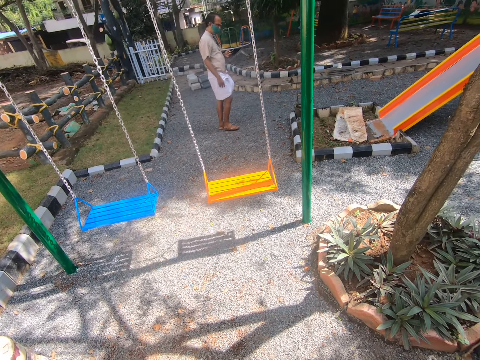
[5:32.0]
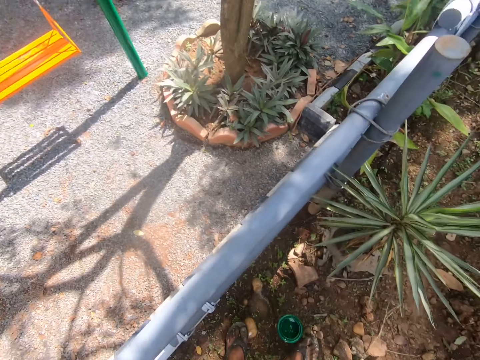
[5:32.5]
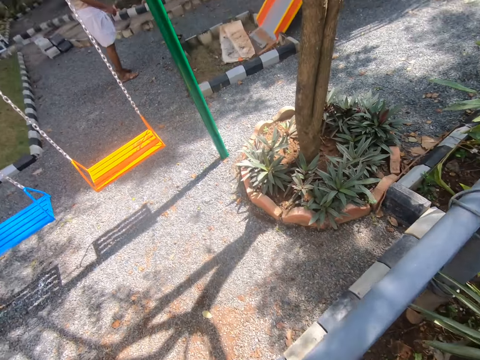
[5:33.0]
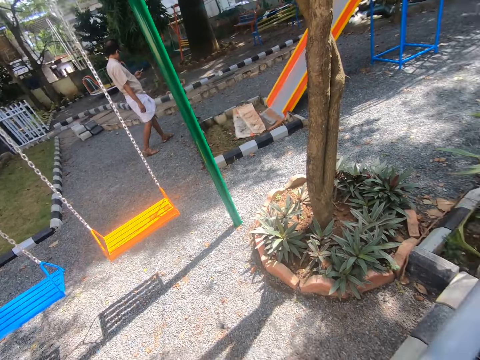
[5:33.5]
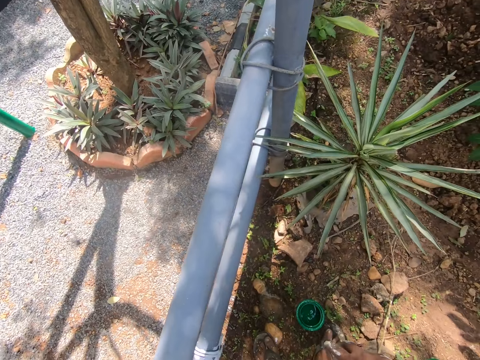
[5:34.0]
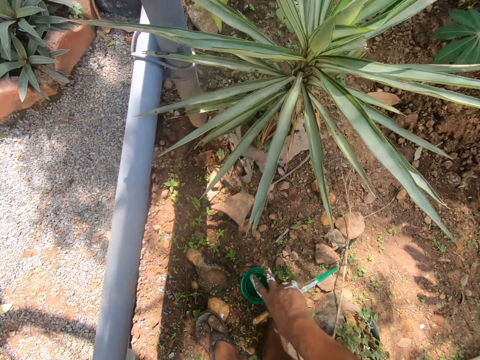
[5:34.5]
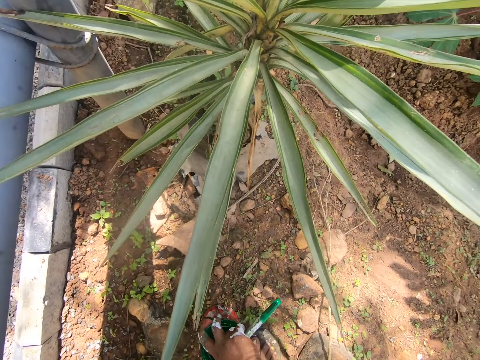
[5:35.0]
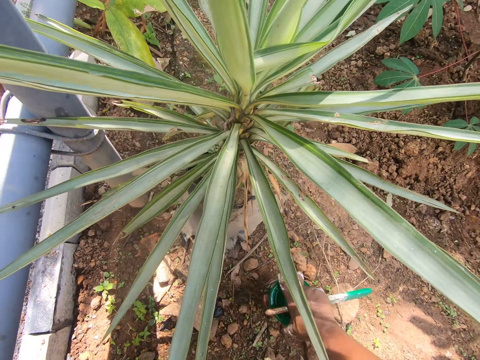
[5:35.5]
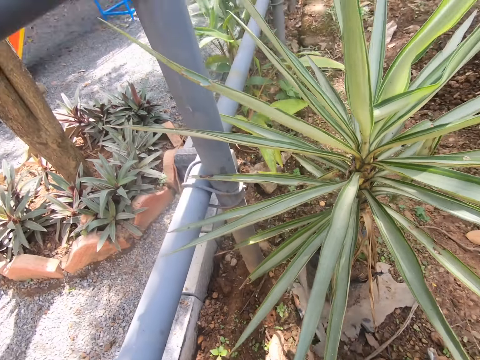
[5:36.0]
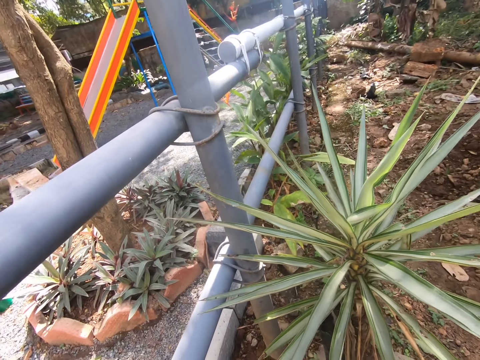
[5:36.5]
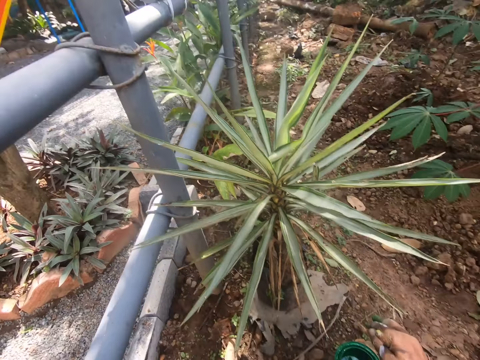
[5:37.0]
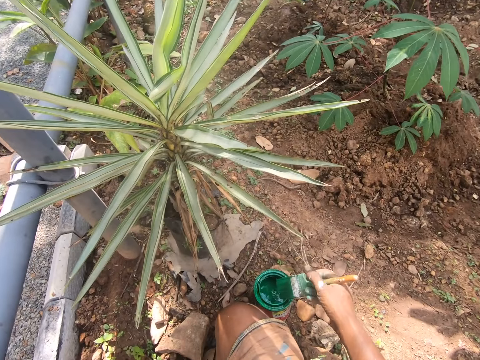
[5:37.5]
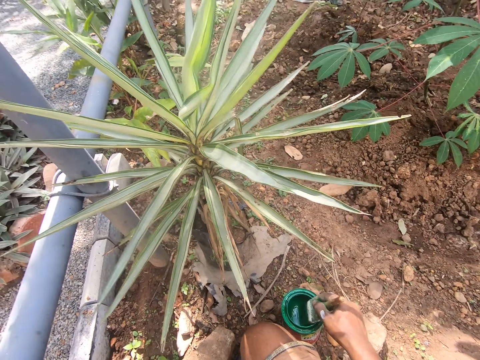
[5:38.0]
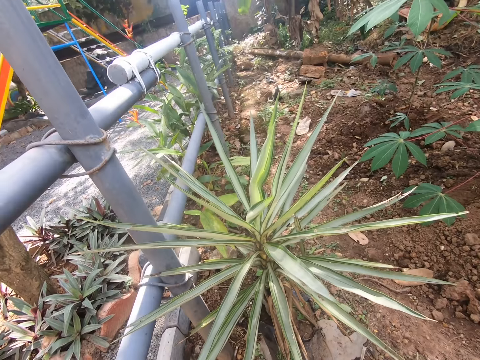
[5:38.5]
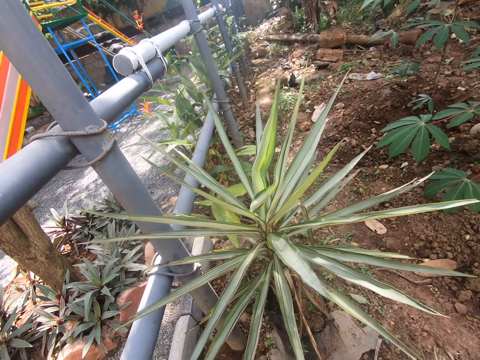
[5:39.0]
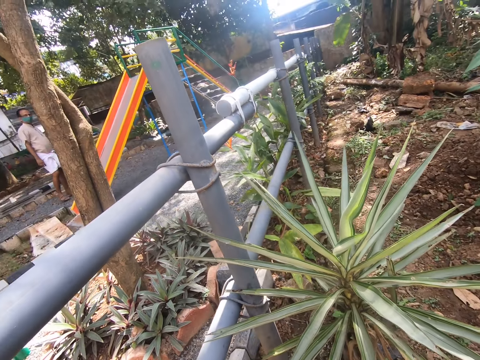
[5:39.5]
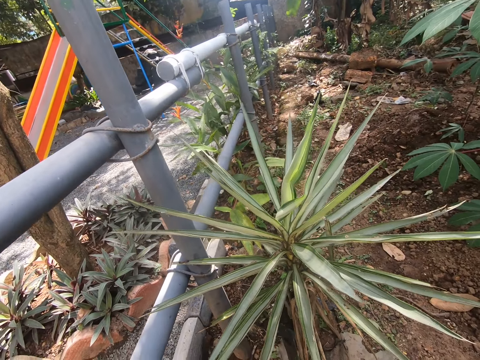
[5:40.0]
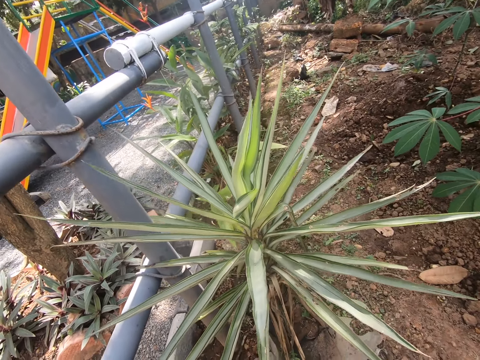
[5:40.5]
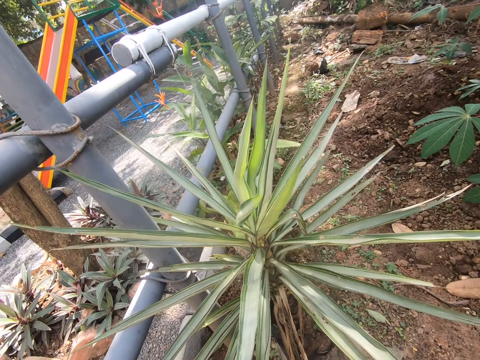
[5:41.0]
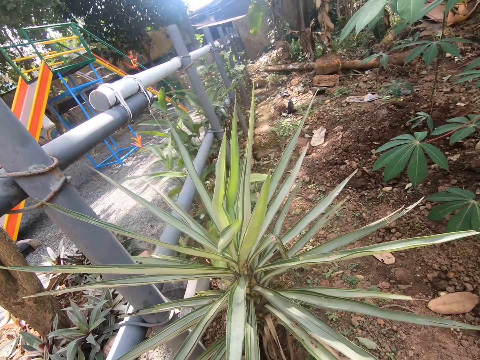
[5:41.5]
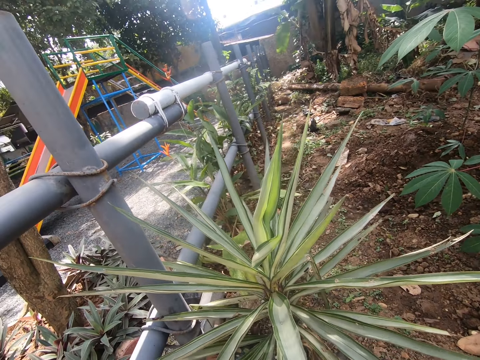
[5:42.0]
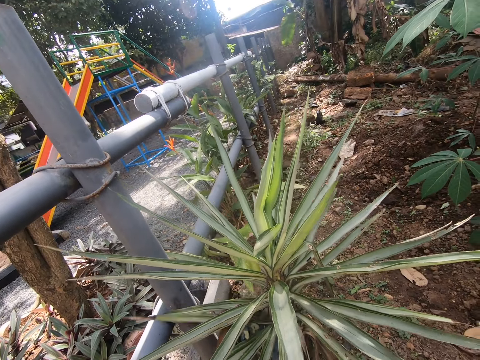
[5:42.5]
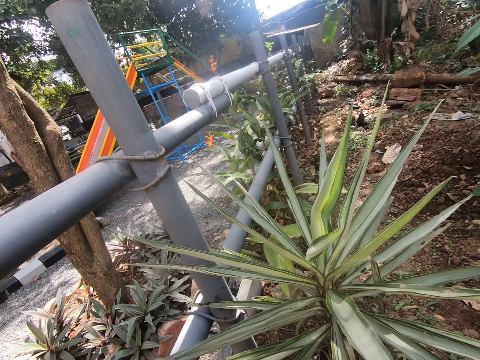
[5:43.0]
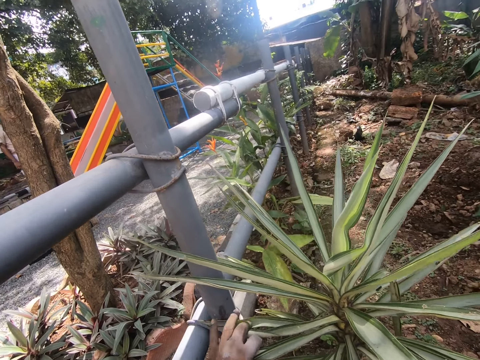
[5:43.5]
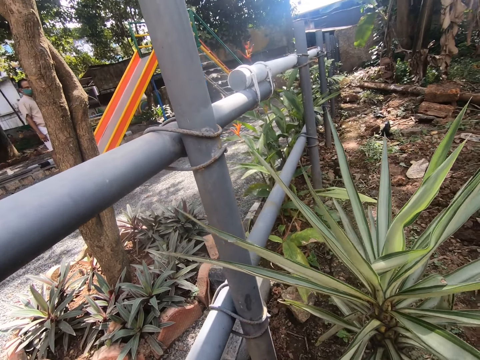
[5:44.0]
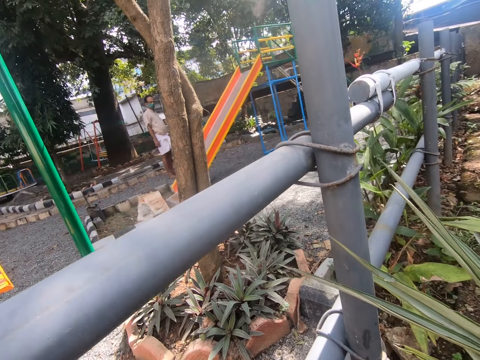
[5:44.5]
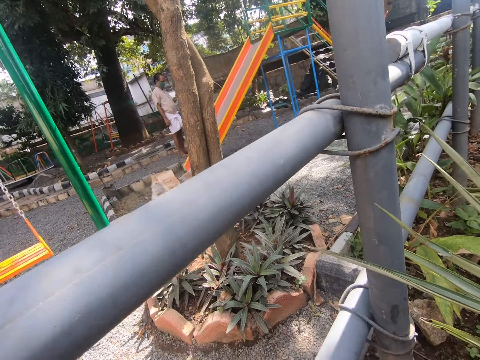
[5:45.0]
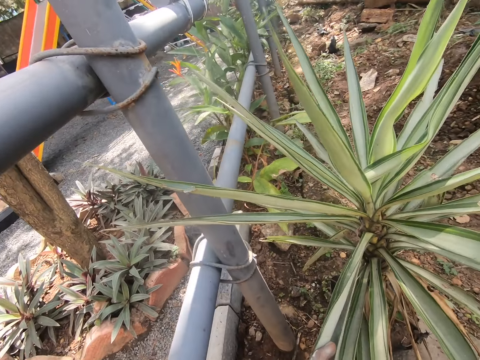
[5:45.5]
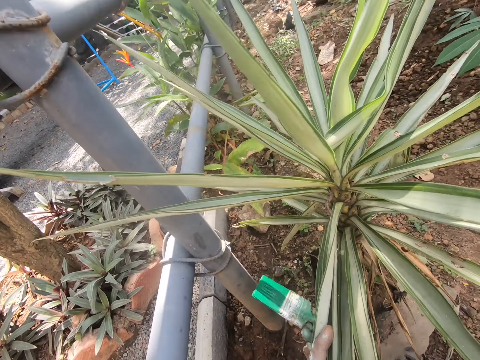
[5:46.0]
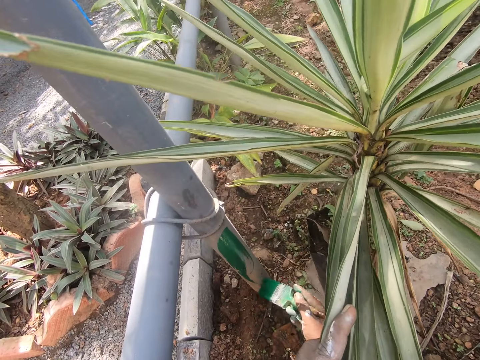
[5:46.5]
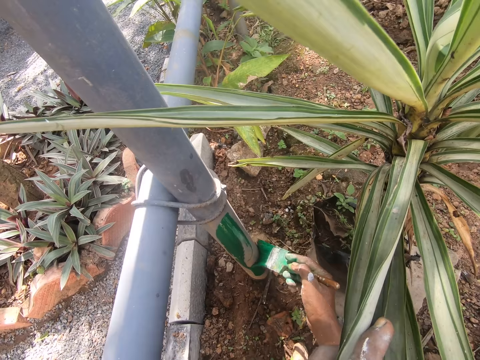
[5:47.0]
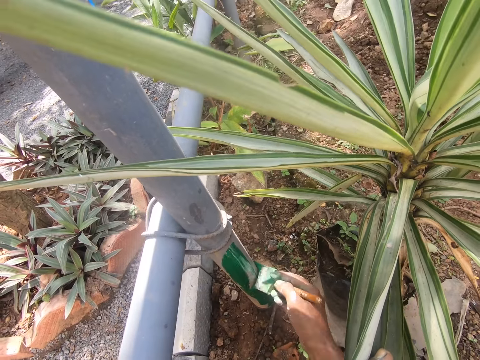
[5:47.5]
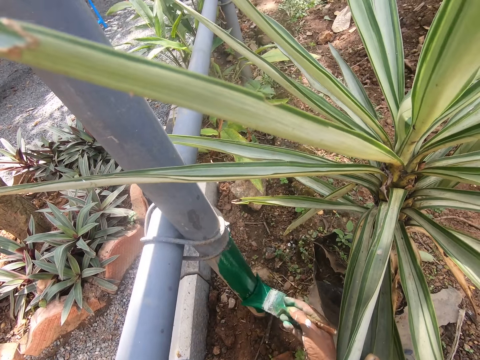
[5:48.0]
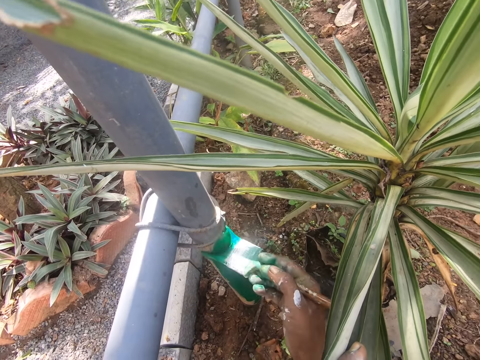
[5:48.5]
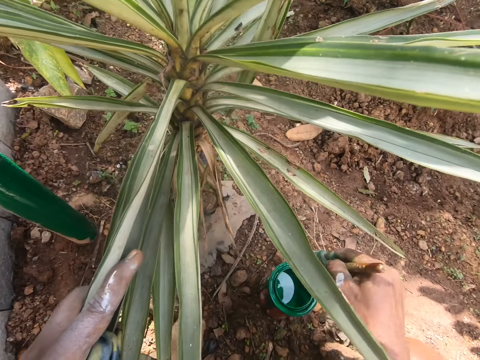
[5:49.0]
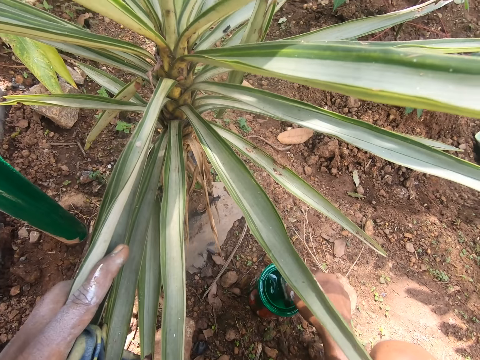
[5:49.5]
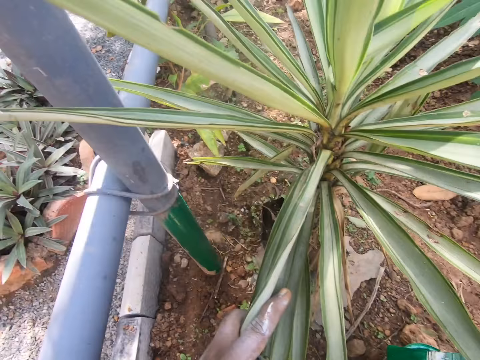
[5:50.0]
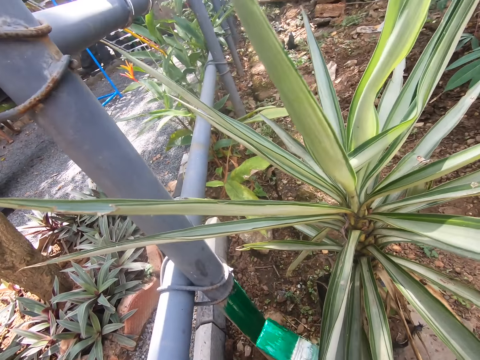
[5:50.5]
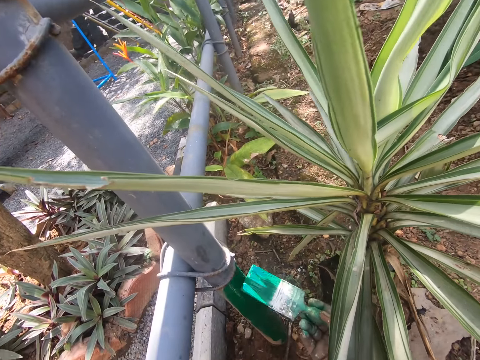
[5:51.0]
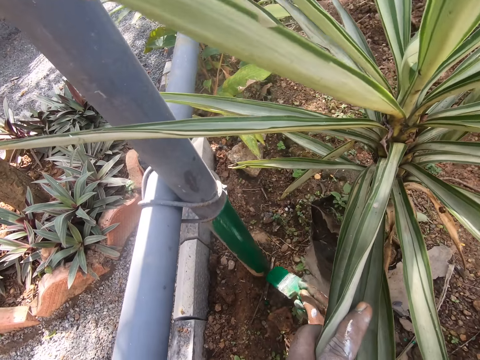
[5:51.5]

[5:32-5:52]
The camera wearer holds paint. They move the tin of paint. They dip the brush in the paint. They paint the pole using the paintbrush.

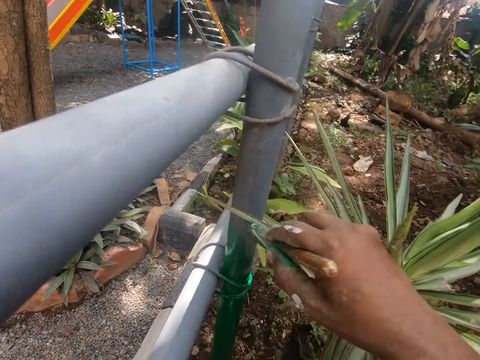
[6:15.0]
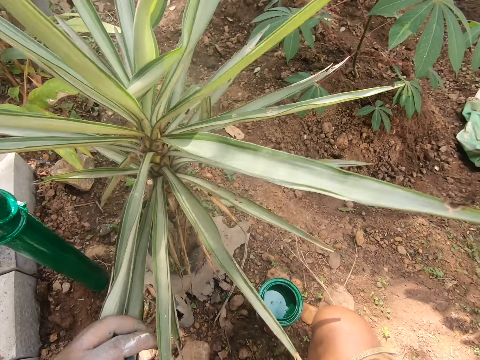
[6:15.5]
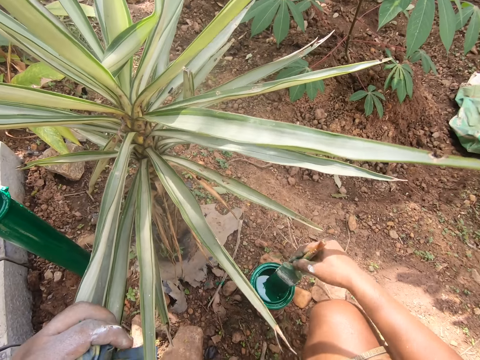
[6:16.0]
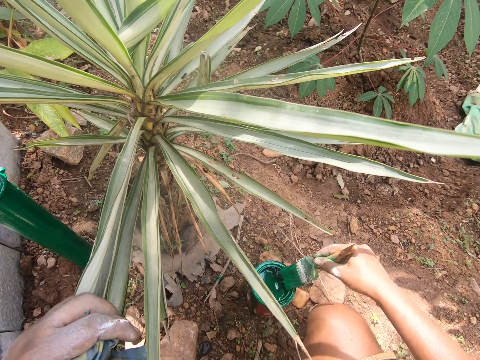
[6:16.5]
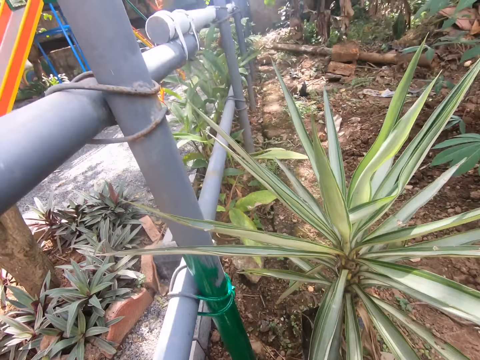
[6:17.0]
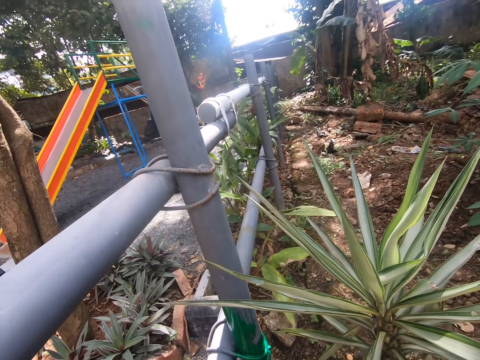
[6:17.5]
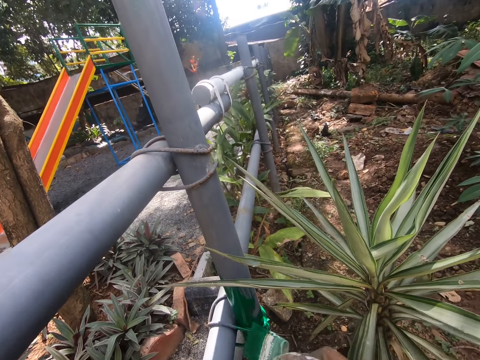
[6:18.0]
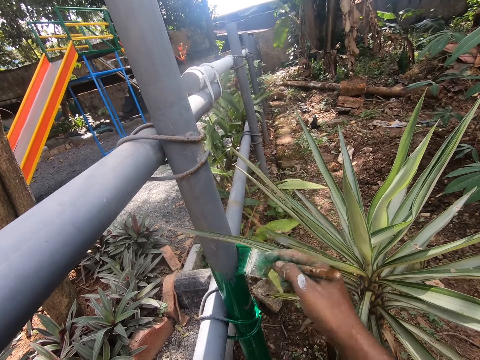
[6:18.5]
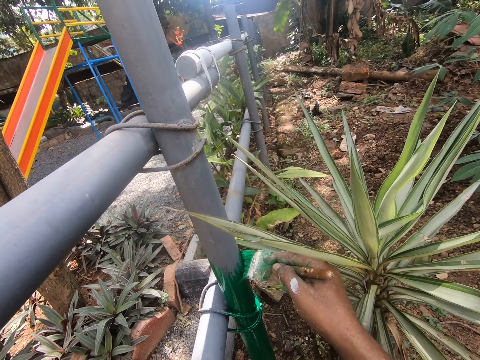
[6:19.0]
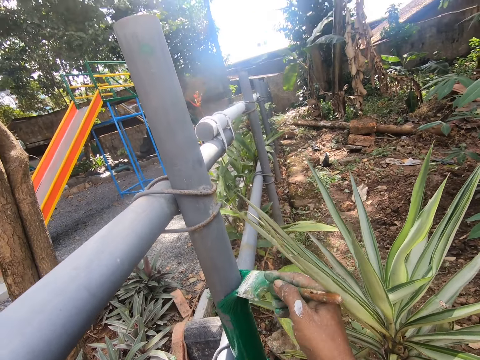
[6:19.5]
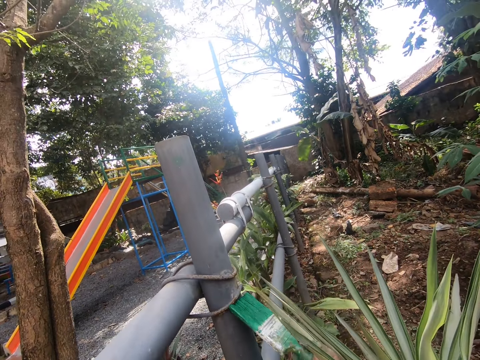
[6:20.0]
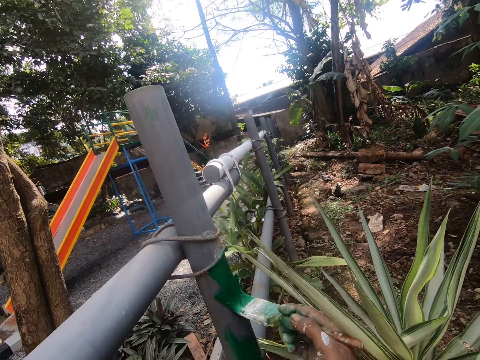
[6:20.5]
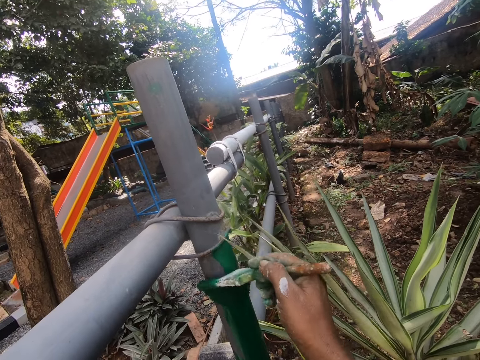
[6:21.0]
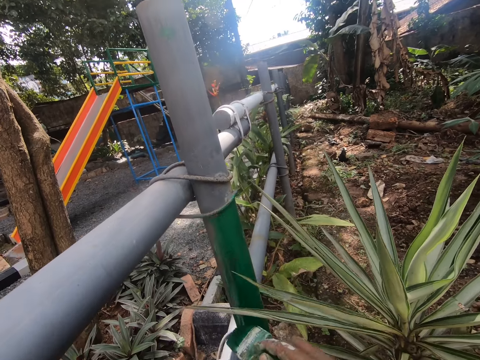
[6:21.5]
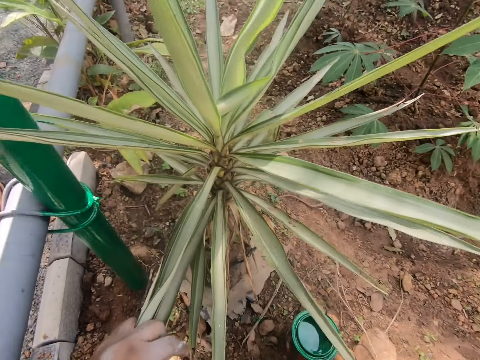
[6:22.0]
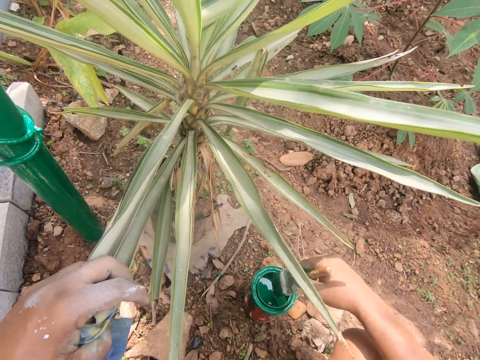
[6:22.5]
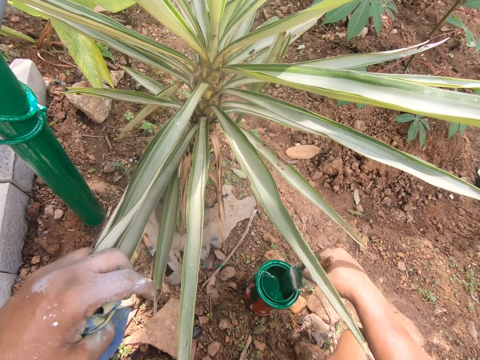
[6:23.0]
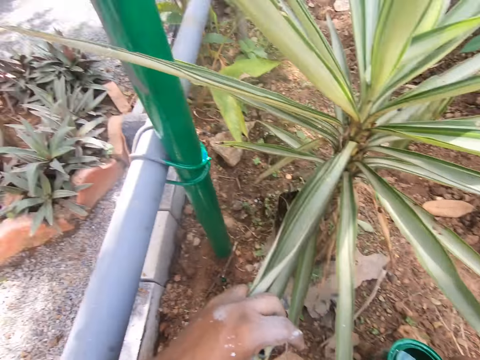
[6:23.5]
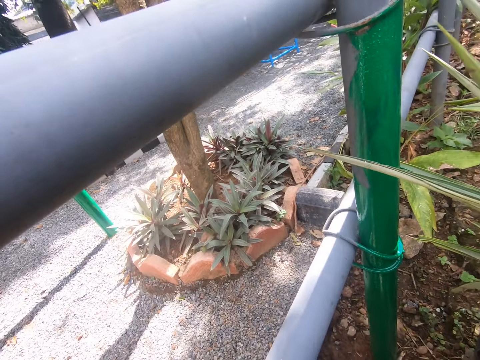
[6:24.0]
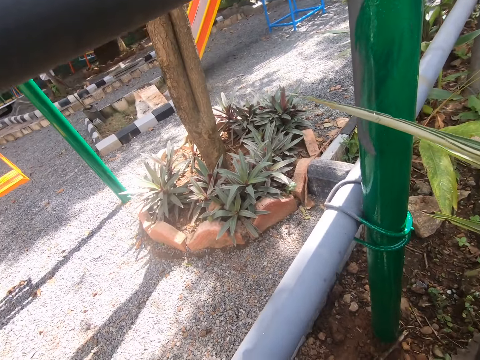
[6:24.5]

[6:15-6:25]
The camera wearer dips a brush in paint. They paint a pipe.
